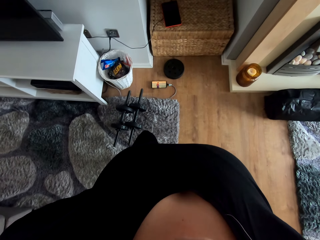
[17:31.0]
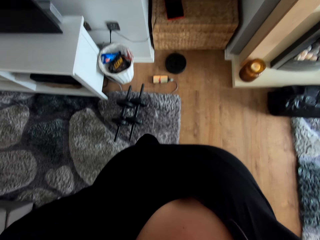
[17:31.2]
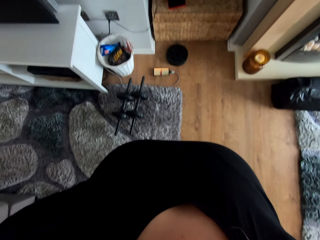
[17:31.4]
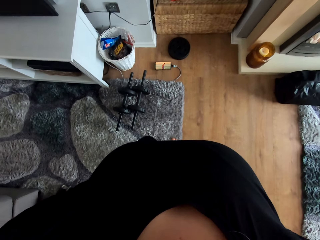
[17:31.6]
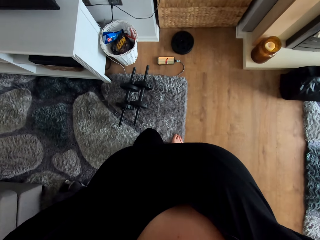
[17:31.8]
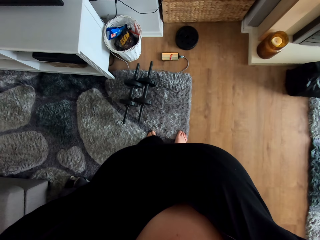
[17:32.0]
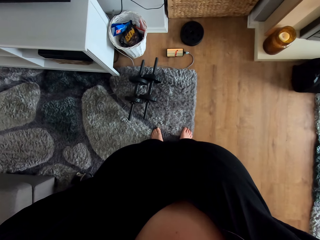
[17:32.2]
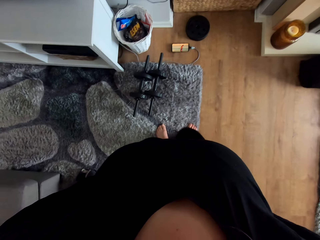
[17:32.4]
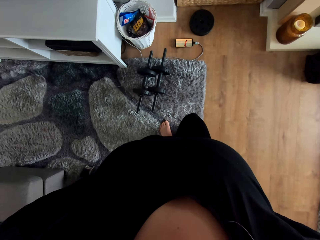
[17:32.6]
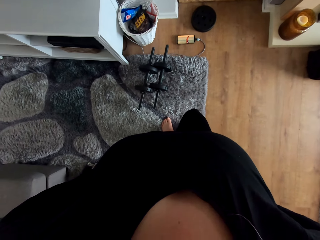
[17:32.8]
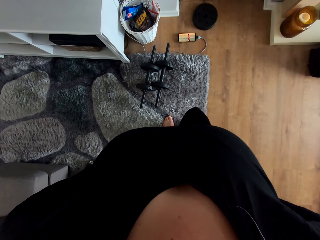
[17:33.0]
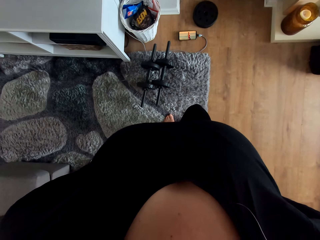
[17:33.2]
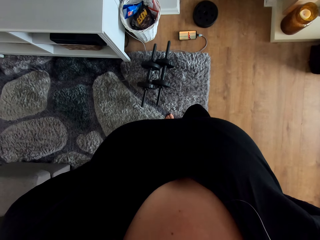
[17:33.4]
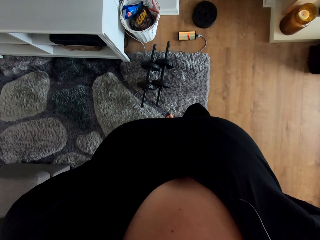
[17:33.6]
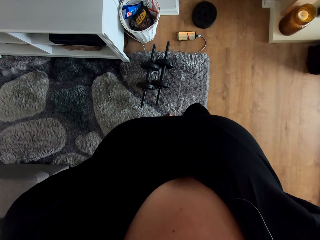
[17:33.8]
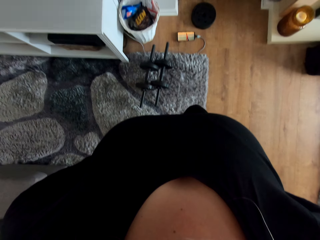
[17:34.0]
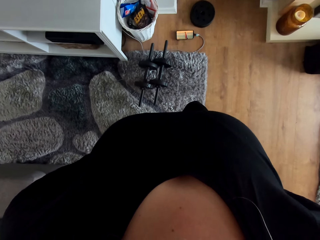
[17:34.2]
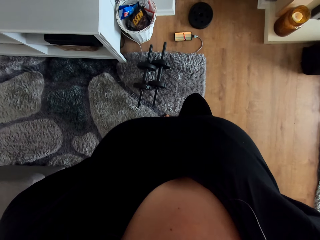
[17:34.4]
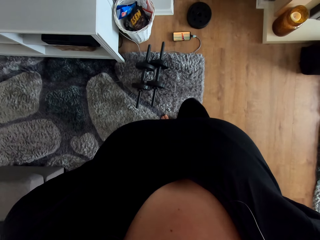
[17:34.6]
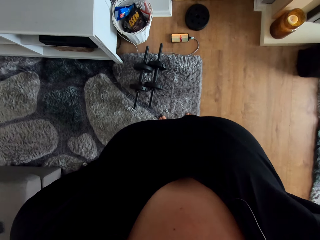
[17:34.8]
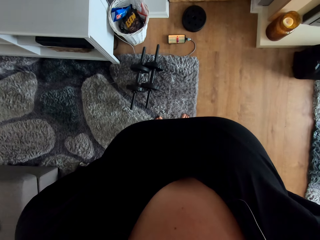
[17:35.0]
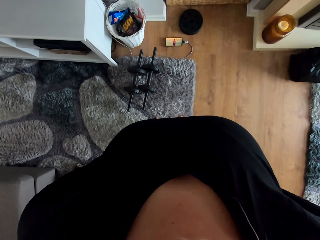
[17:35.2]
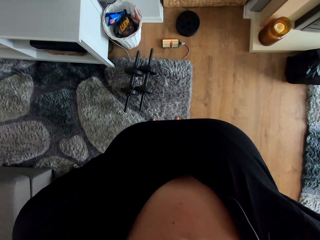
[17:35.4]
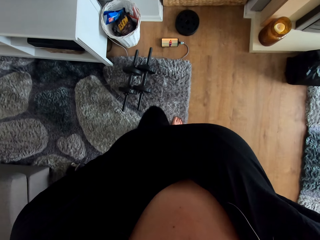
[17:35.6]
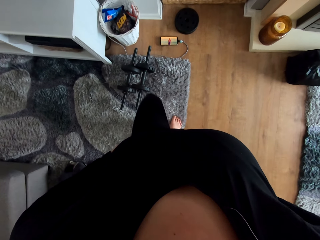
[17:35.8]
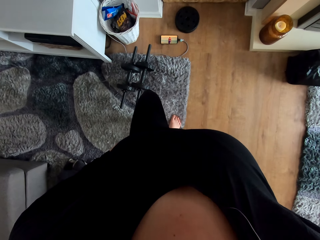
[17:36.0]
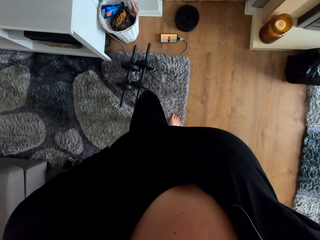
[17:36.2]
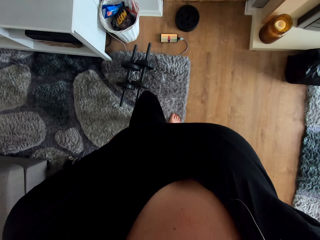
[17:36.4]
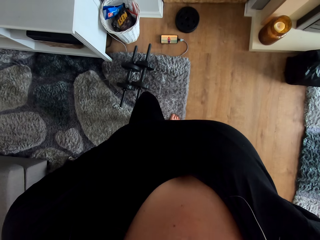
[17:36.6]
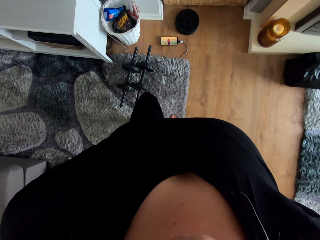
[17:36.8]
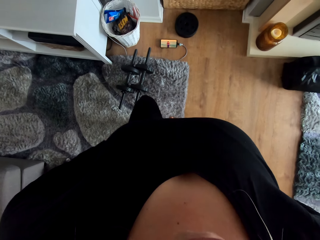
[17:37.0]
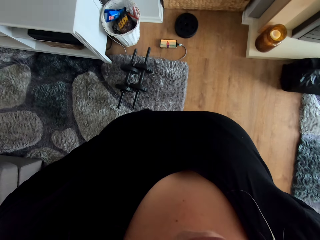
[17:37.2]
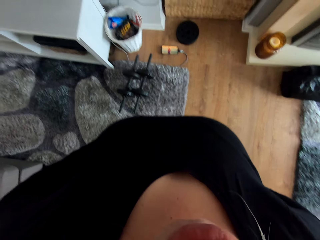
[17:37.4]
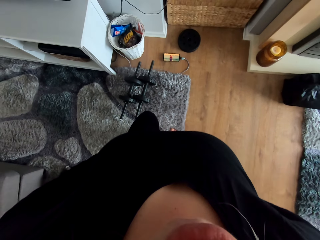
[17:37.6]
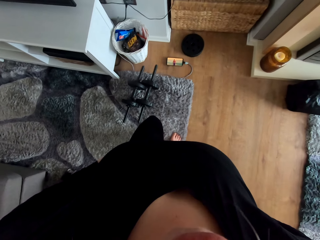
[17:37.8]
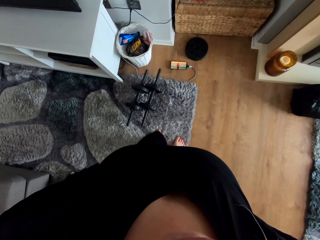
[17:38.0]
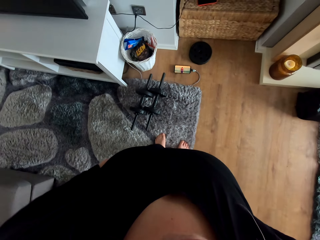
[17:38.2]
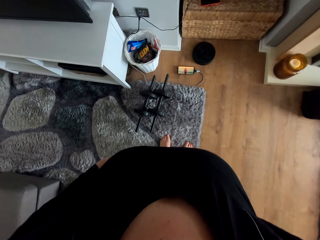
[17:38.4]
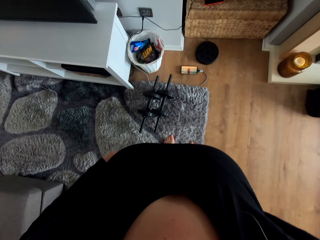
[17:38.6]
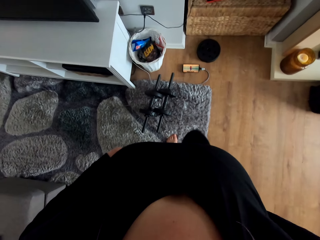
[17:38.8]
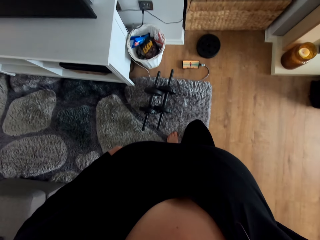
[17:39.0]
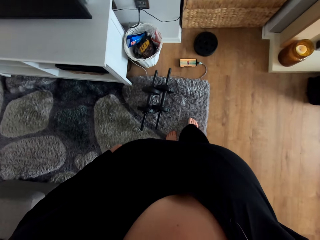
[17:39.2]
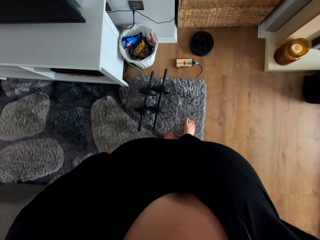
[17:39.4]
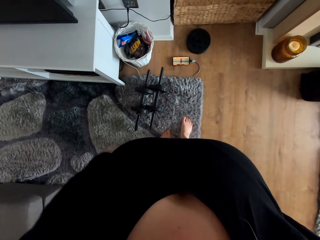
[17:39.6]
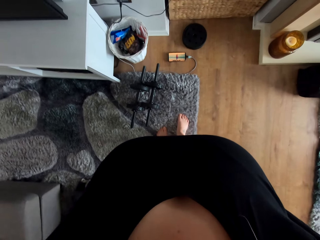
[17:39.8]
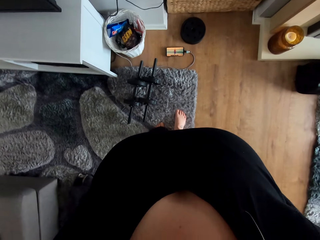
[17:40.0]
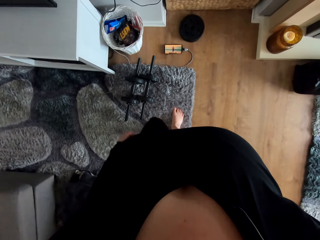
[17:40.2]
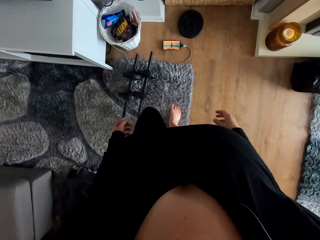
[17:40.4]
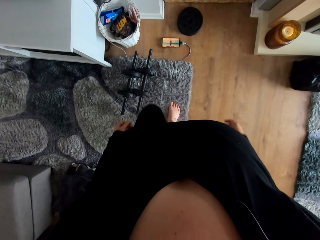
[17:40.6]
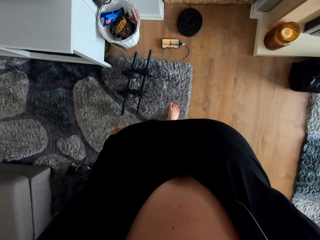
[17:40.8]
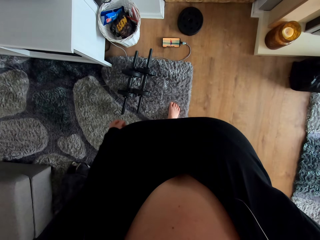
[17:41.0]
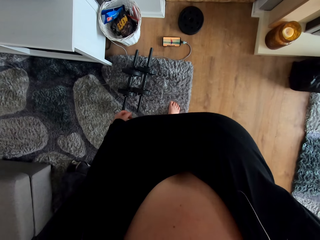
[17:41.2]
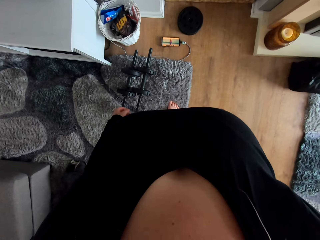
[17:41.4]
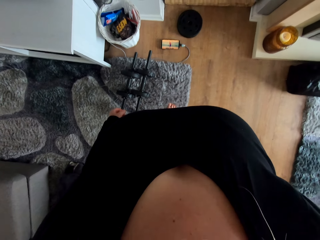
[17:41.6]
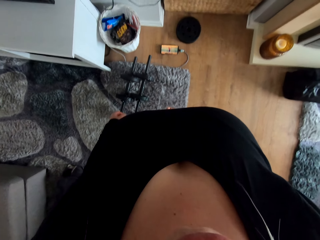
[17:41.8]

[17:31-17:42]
The camera wearer exercises.

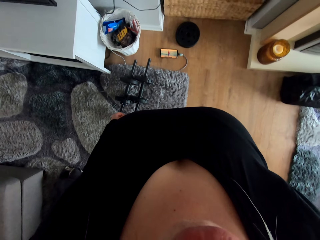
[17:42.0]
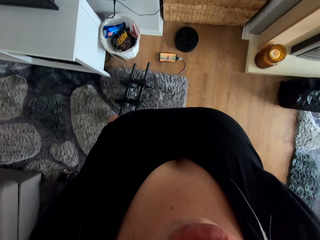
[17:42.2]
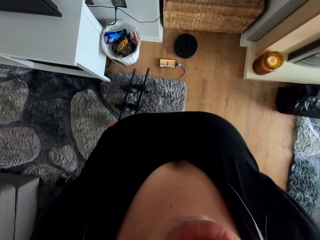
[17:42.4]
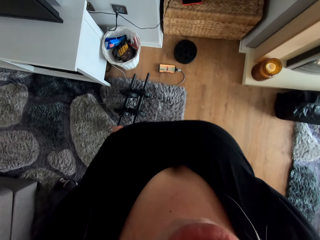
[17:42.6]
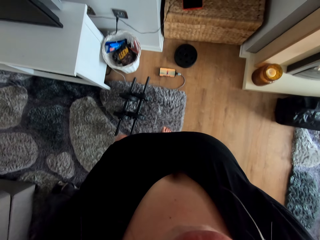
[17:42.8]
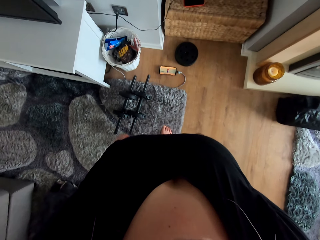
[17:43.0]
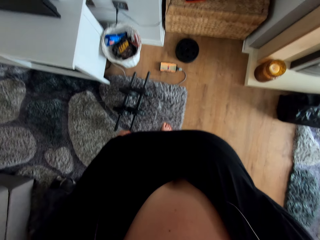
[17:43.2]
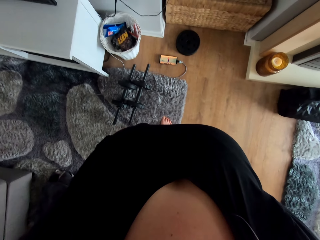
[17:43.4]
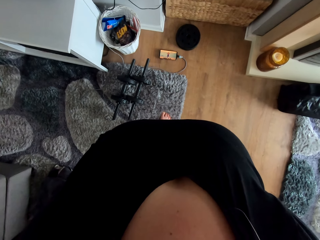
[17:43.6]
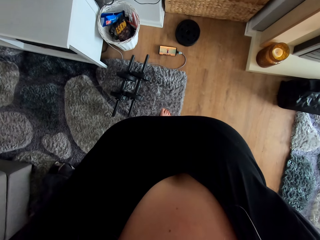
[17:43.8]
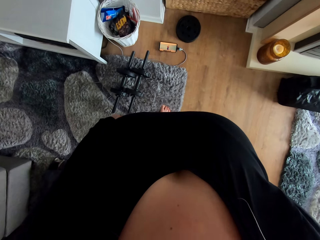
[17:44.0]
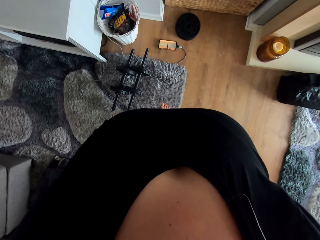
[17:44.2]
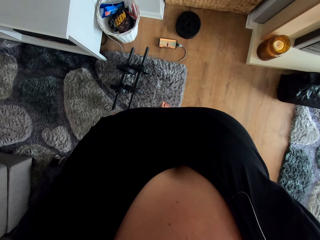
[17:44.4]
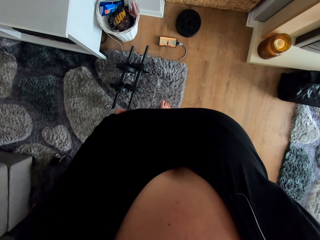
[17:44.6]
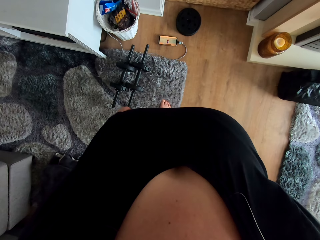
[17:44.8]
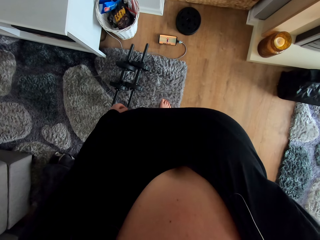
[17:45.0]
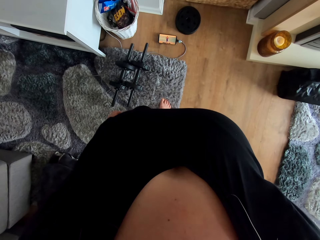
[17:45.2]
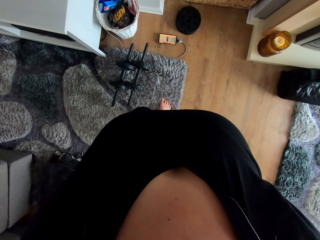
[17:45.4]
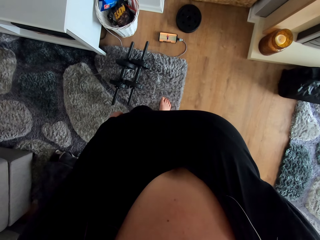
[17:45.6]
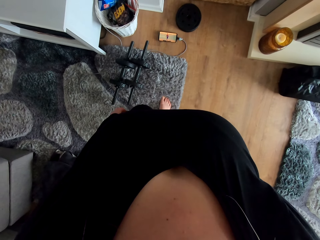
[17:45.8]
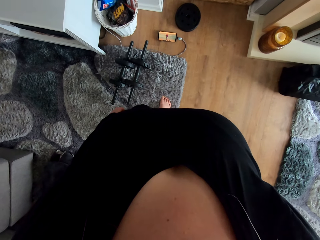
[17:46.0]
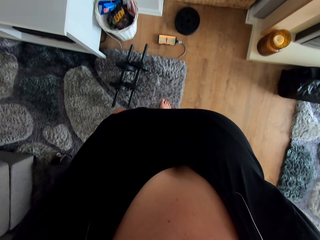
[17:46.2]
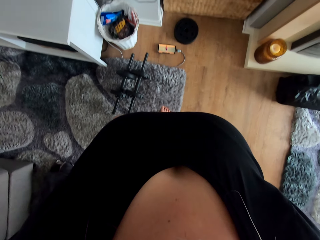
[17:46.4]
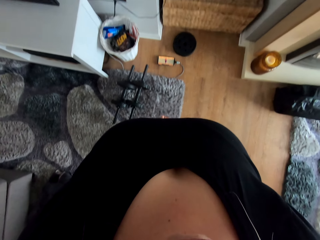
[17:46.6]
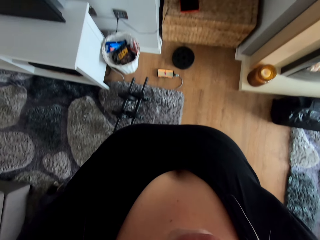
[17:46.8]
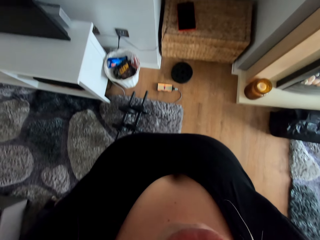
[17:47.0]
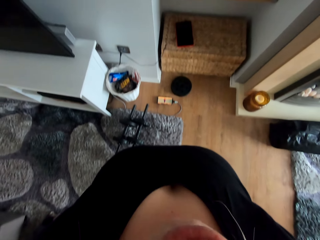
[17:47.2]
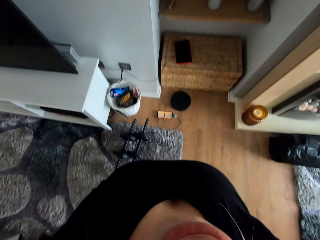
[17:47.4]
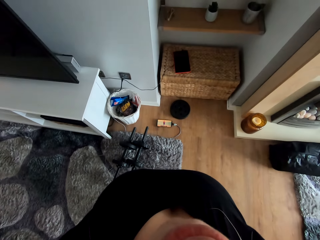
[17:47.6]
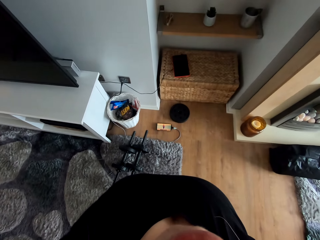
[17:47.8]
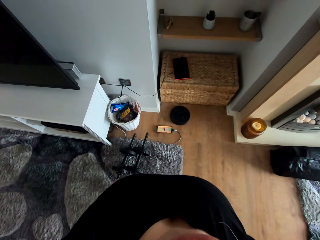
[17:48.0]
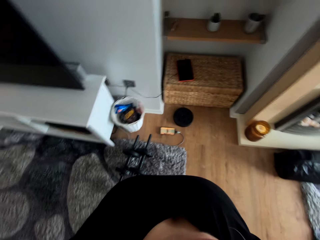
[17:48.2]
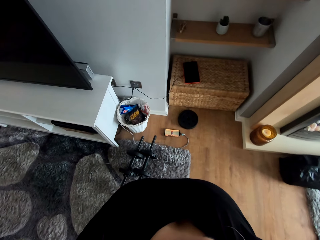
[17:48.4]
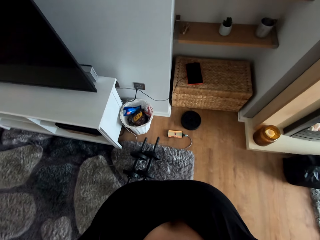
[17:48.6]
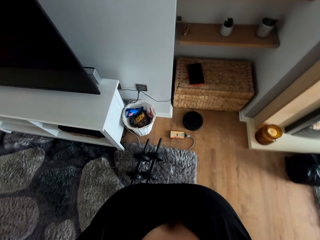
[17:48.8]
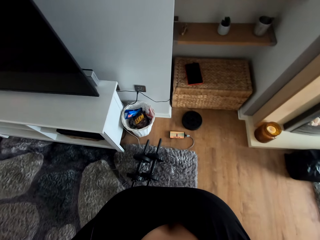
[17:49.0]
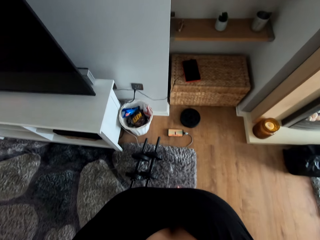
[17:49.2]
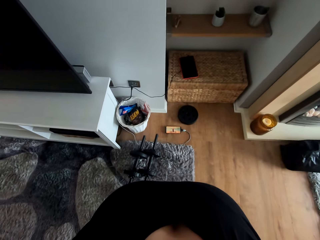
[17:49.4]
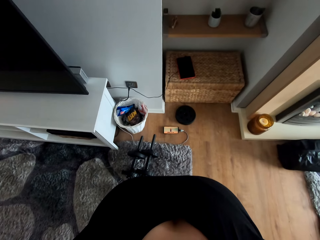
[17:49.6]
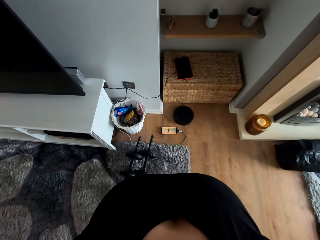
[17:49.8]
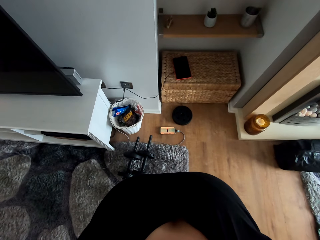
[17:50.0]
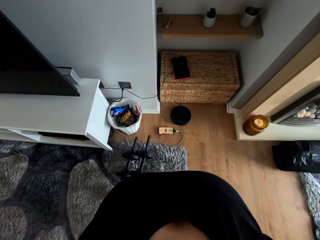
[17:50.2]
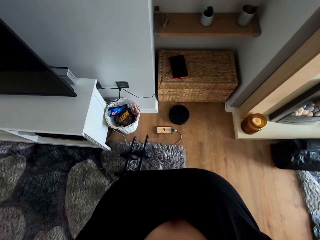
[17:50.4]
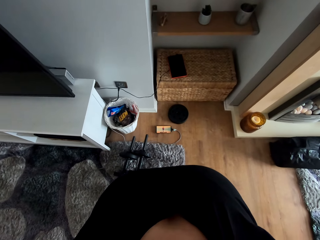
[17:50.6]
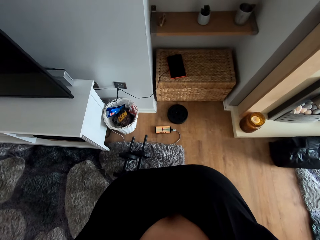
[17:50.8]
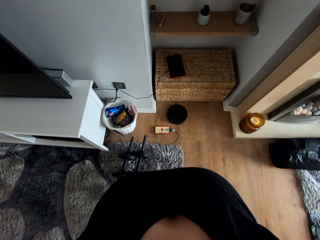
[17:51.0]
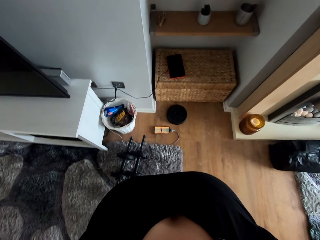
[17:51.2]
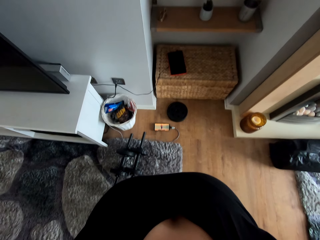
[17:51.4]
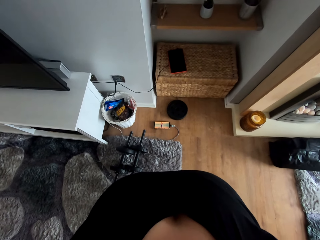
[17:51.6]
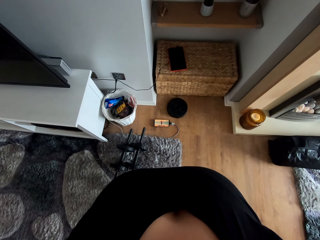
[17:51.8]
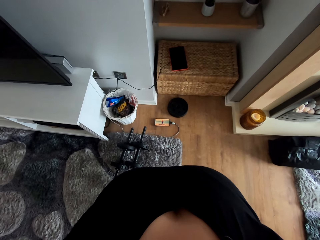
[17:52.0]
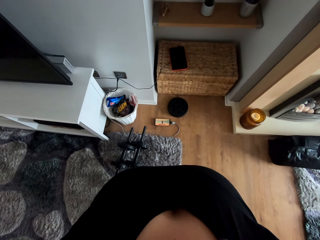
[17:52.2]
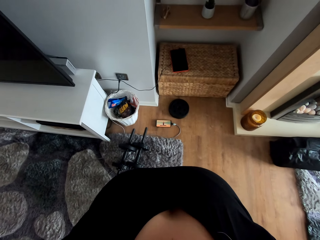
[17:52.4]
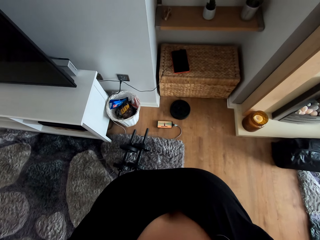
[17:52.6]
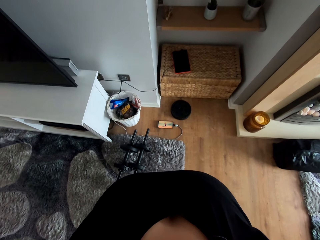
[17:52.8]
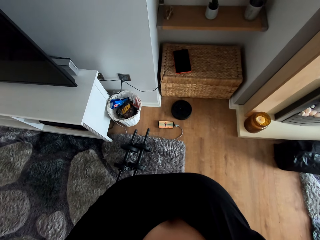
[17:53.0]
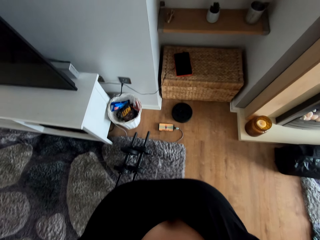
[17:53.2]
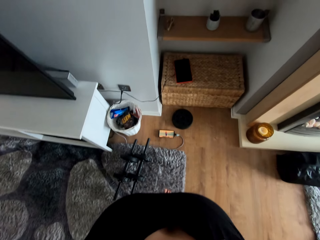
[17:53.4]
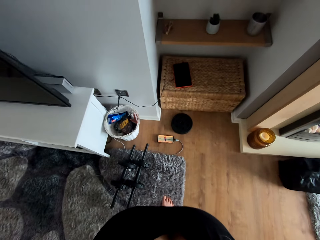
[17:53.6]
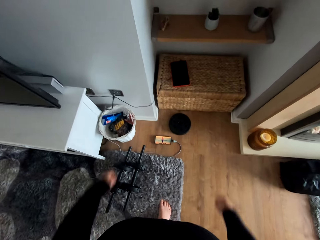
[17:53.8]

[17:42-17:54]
The camera wearer watches a video on the phone. They stand upright.
